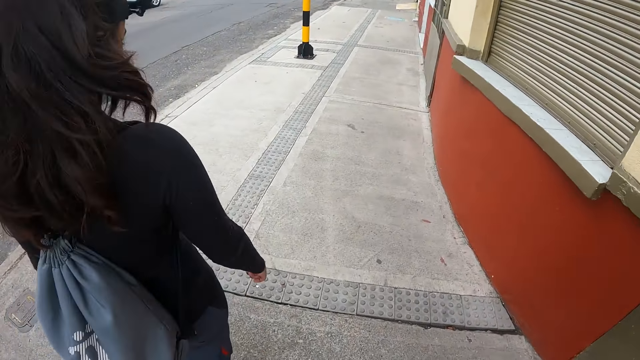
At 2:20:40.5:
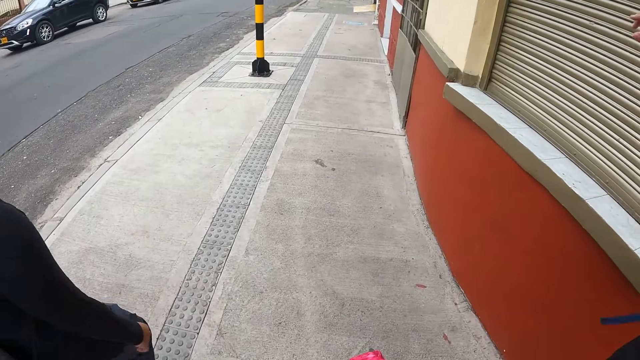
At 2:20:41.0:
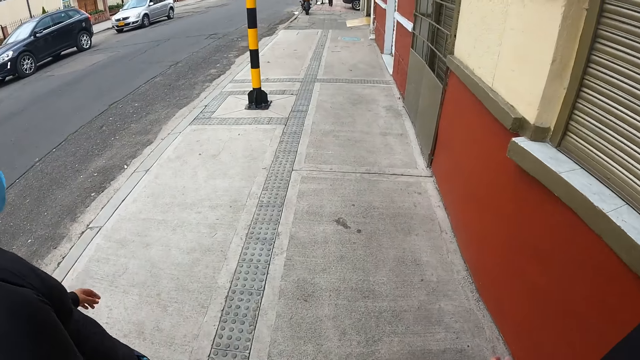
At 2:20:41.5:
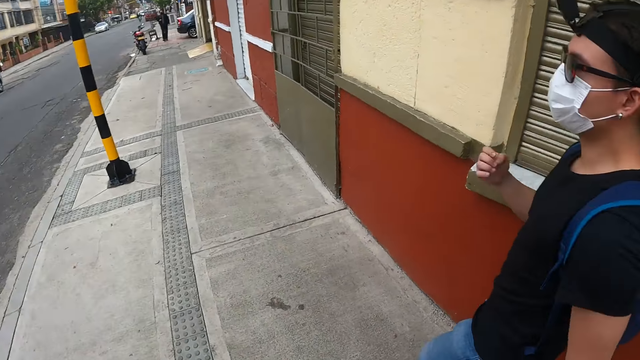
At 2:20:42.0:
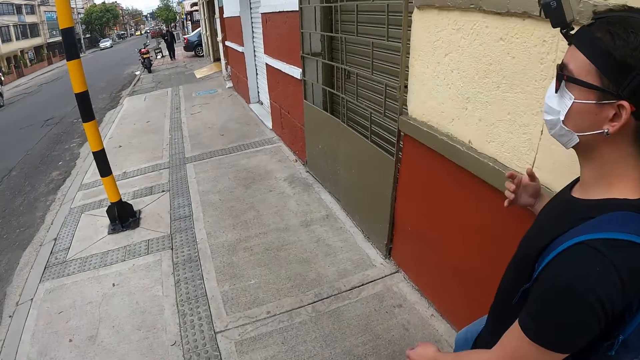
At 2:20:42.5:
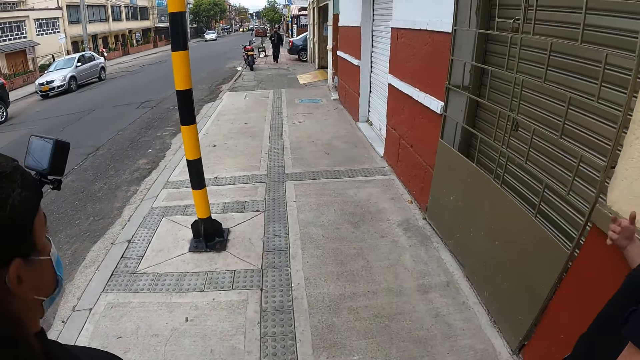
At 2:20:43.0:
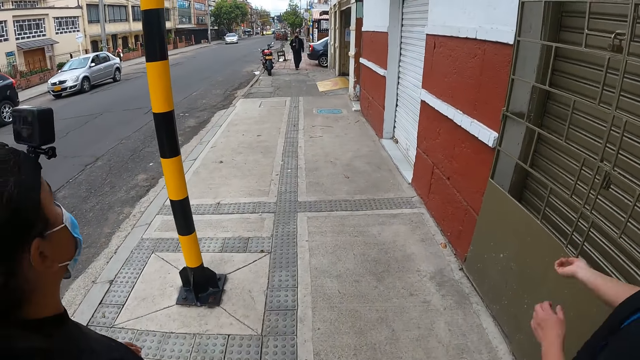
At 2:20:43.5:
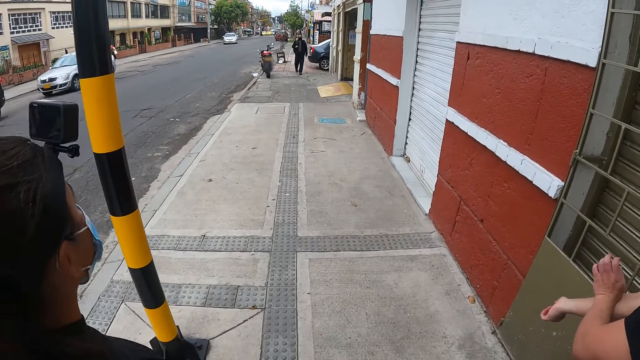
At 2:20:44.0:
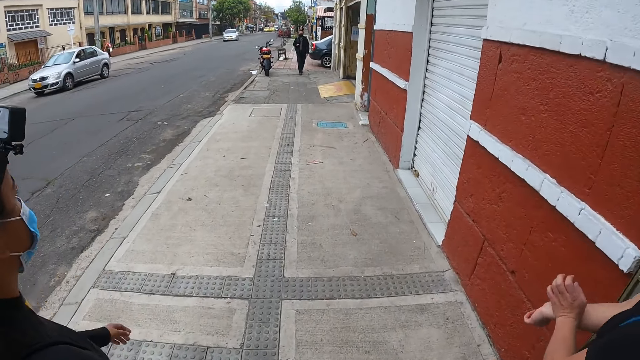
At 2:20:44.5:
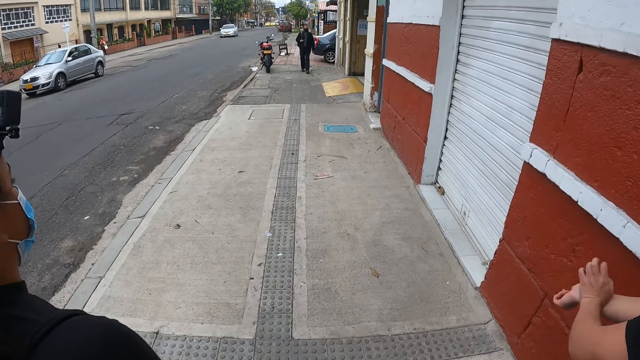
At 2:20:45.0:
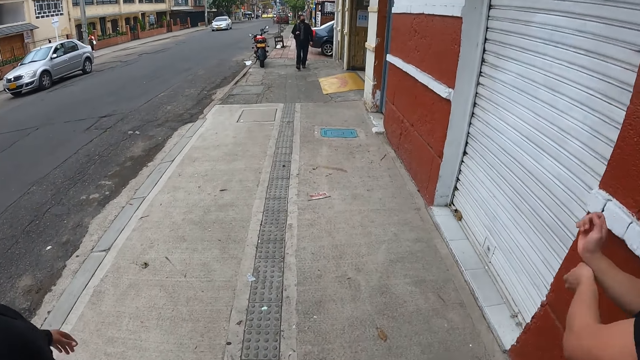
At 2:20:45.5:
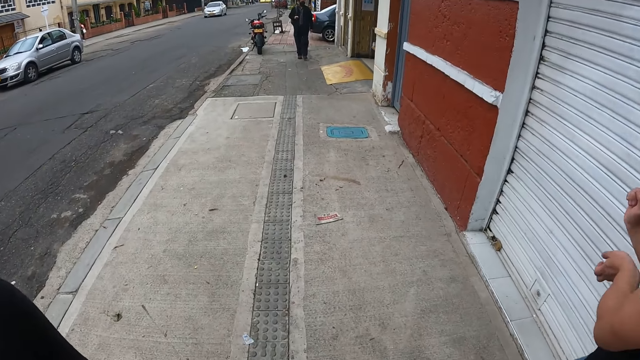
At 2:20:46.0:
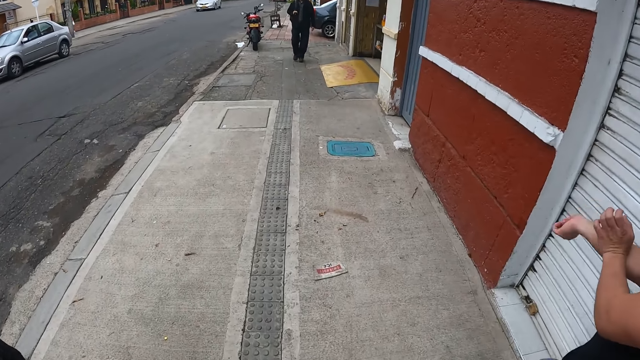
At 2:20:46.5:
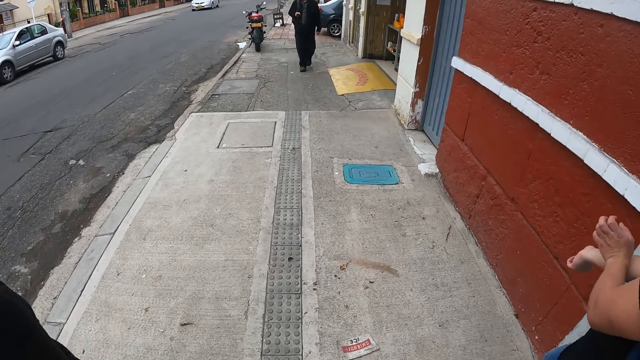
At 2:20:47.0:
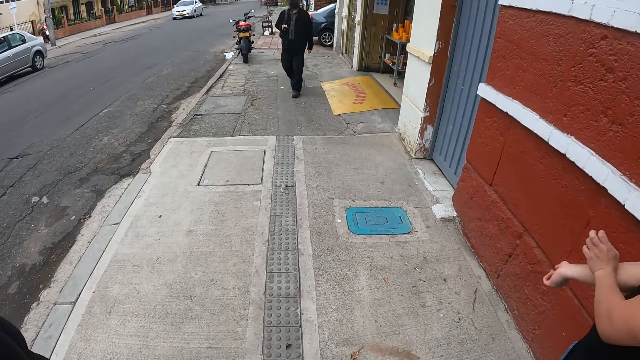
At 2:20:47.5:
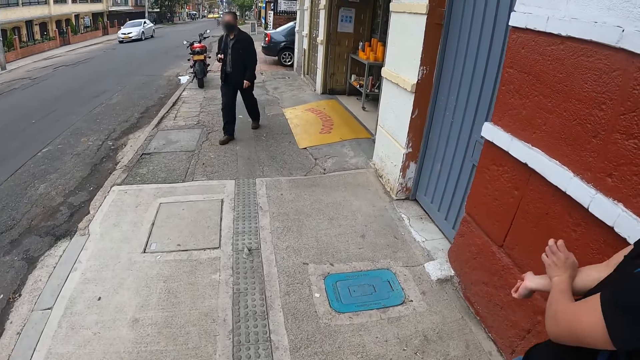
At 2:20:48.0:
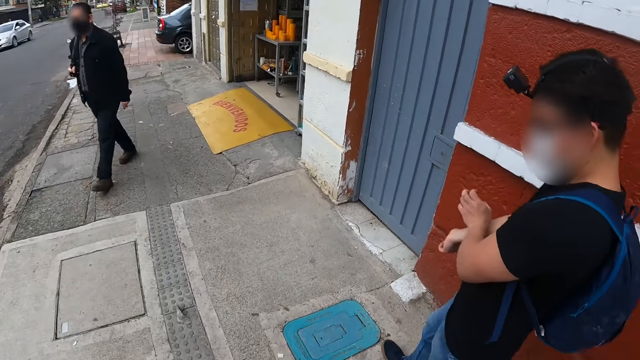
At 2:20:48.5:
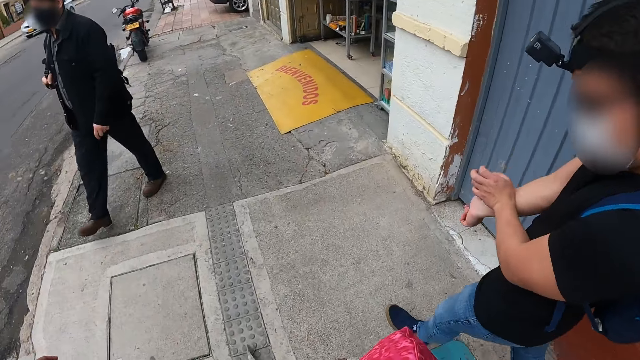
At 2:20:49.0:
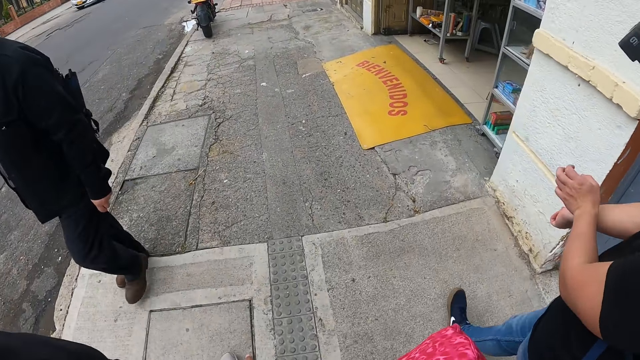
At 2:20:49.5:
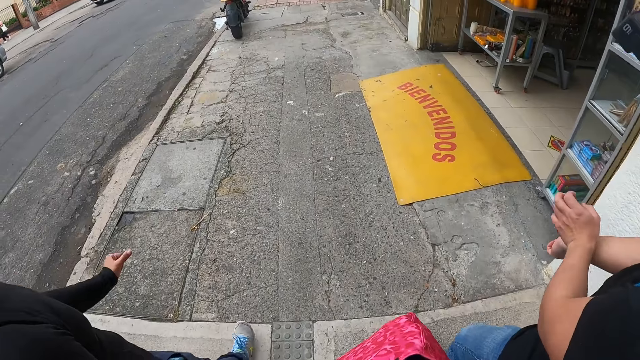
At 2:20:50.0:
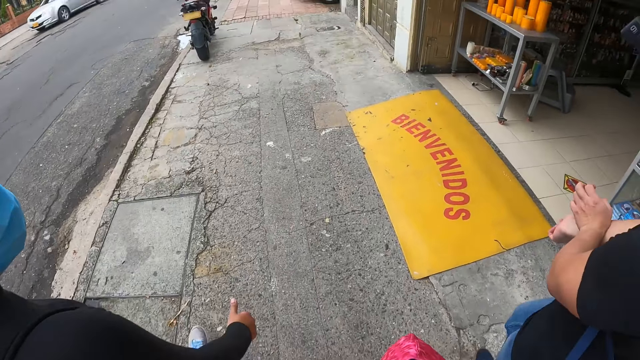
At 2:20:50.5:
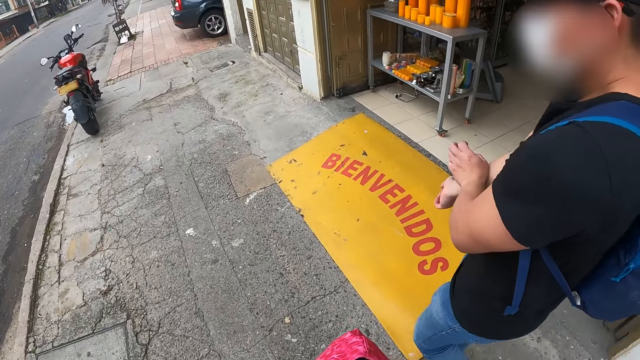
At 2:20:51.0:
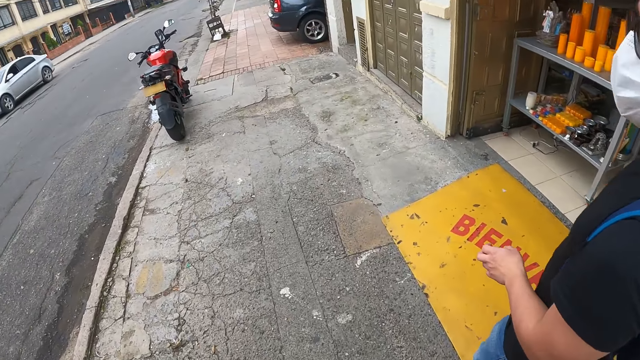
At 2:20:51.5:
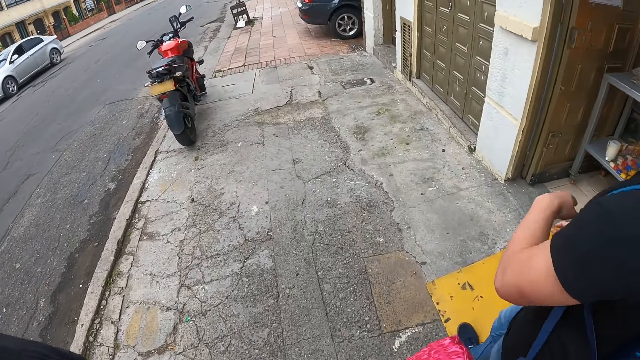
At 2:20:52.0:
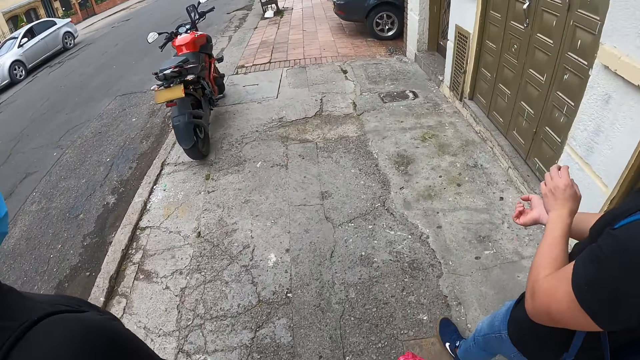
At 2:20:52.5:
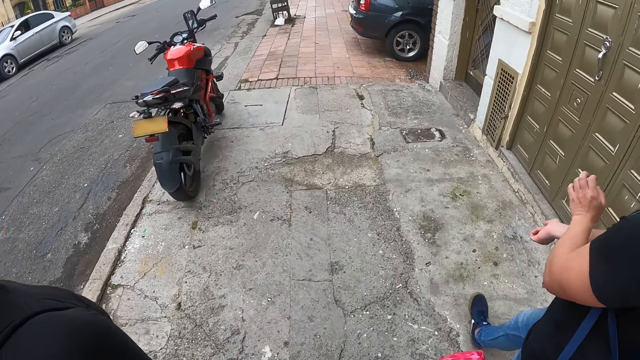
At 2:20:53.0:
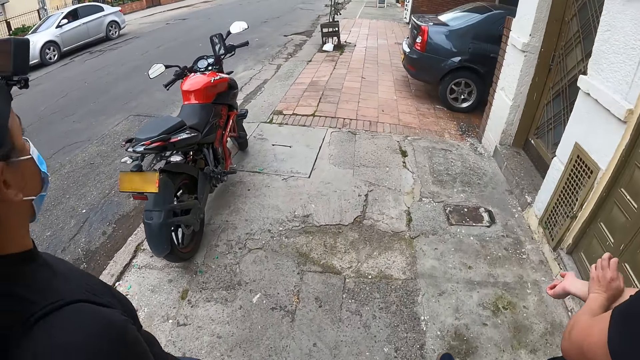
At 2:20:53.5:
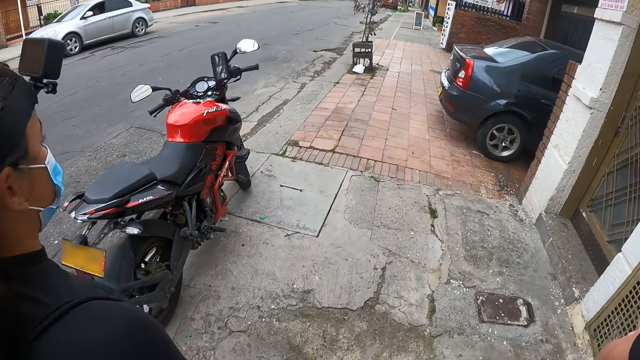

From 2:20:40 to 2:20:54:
A man gestures out. The man walks past the camera wearer.

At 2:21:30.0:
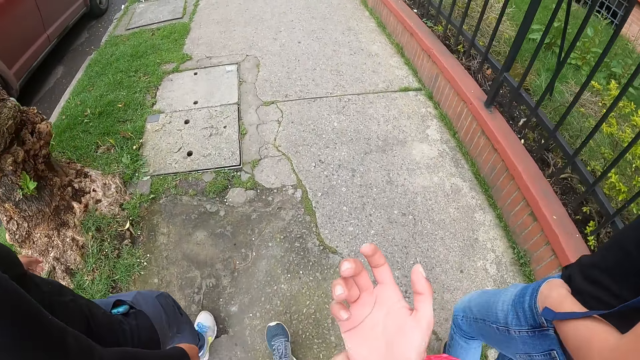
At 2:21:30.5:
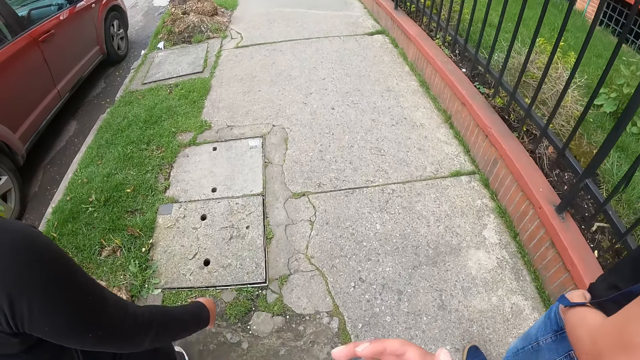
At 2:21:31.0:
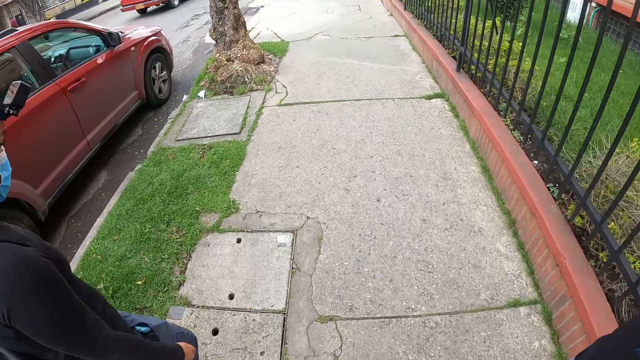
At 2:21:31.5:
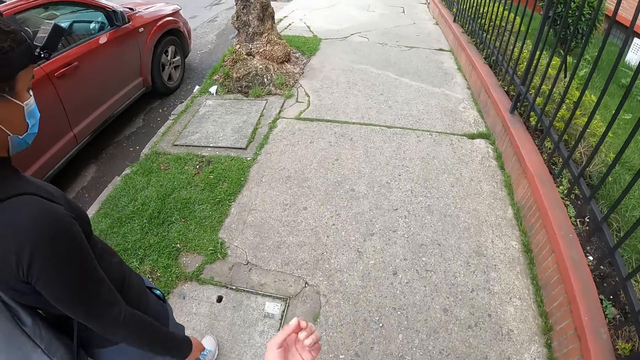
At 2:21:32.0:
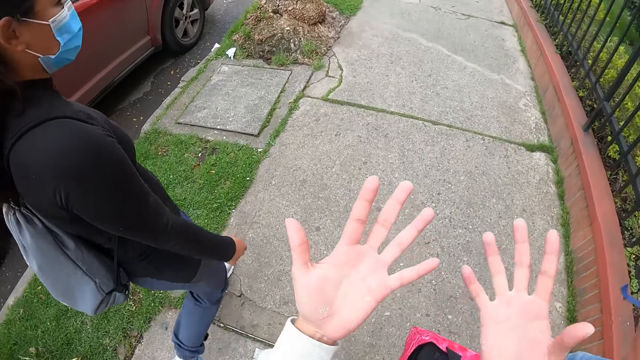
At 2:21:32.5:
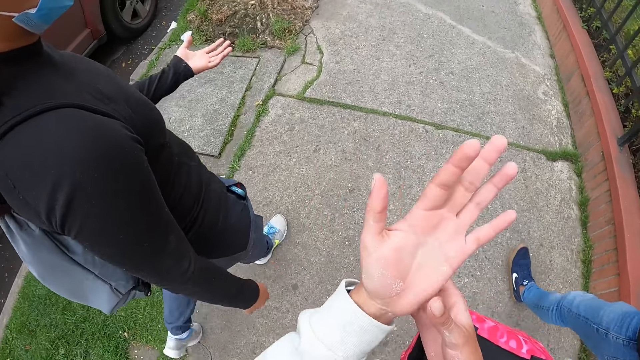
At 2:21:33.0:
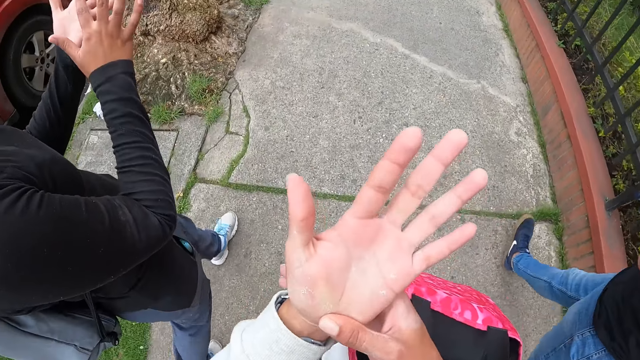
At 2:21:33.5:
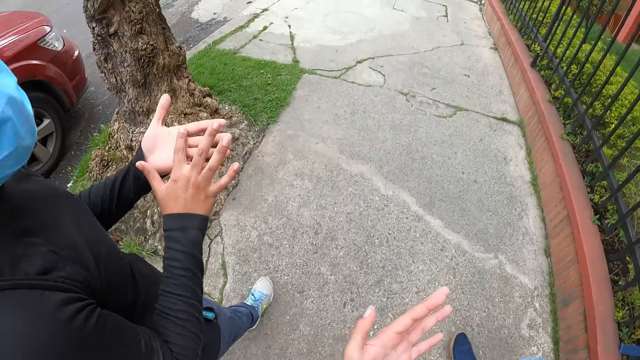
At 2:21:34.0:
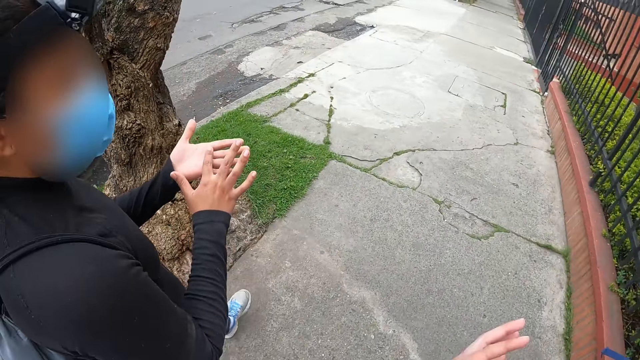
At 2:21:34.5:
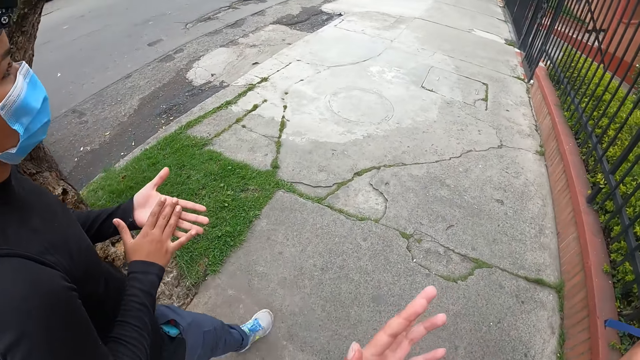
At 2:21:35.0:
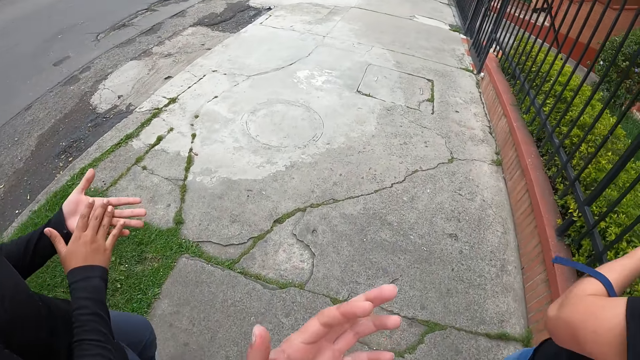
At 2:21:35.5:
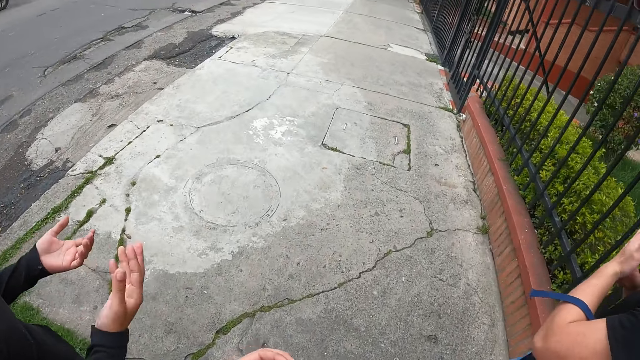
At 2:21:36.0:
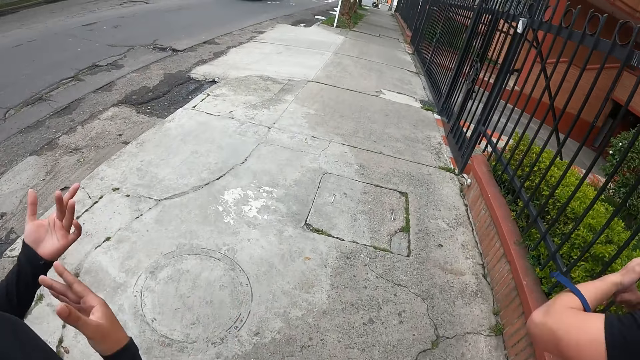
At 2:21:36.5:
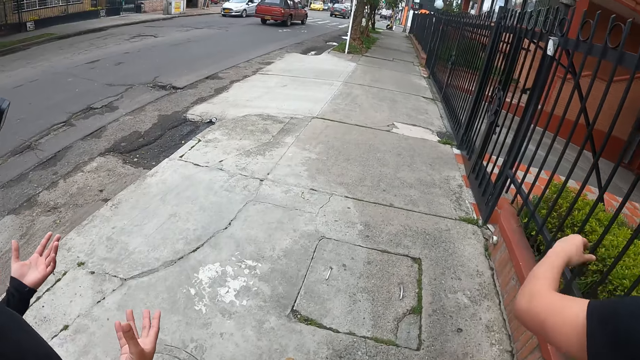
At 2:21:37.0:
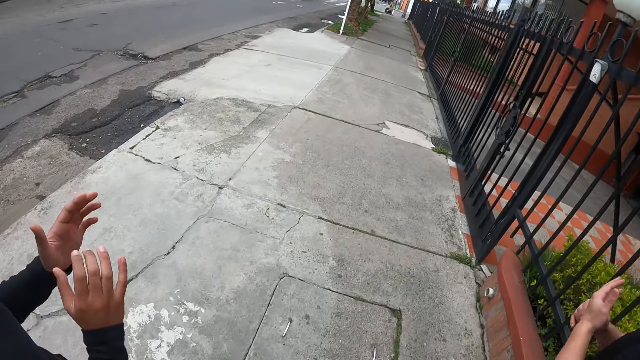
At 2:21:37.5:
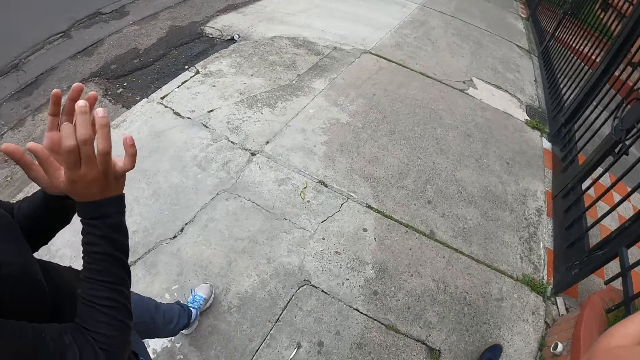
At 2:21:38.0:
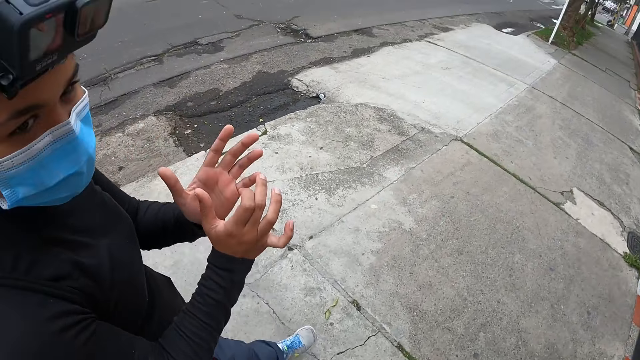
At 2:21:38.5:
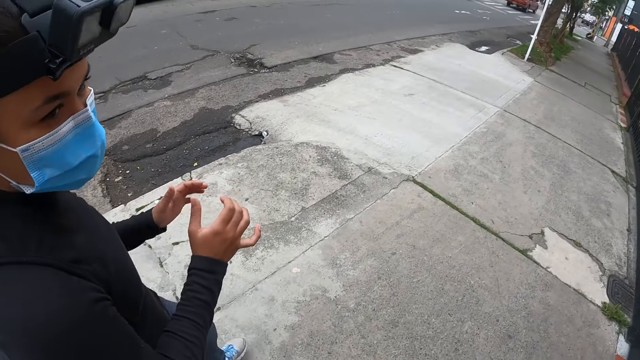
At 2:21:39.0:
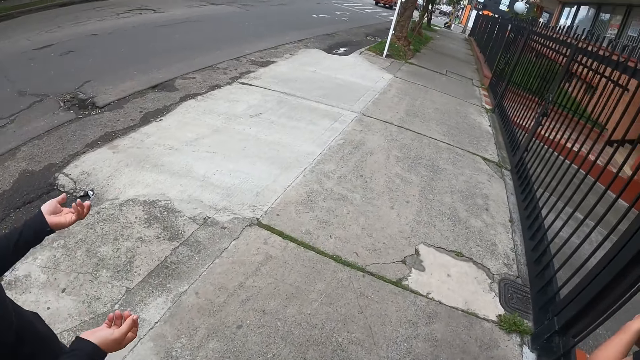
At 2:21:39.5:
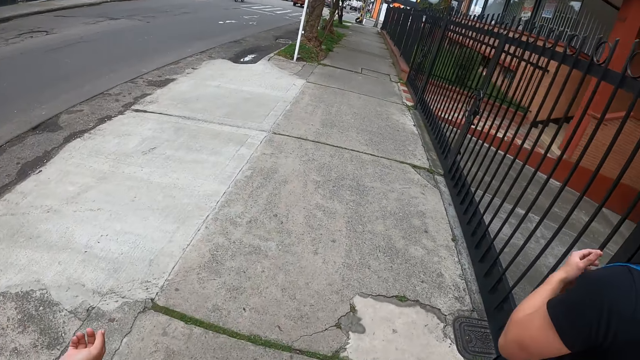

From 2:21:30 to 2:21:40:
The camera wearer shows off the palms. A lady shows off the palms.
